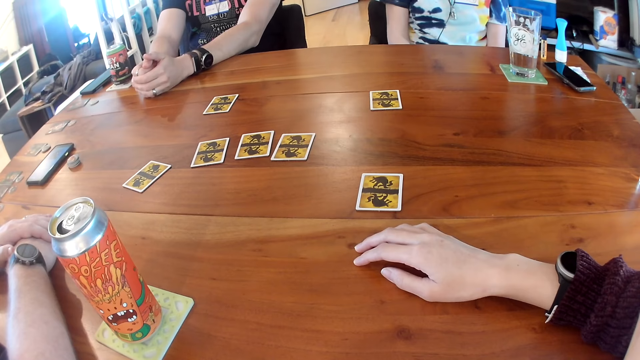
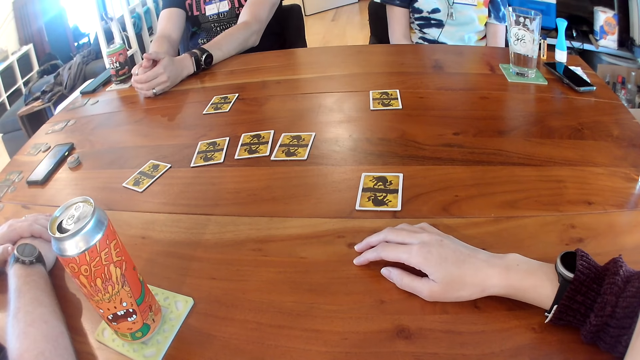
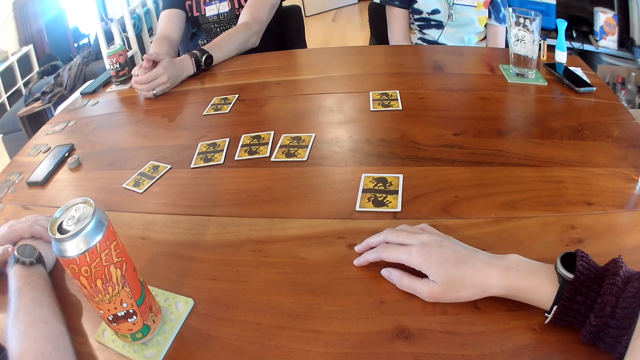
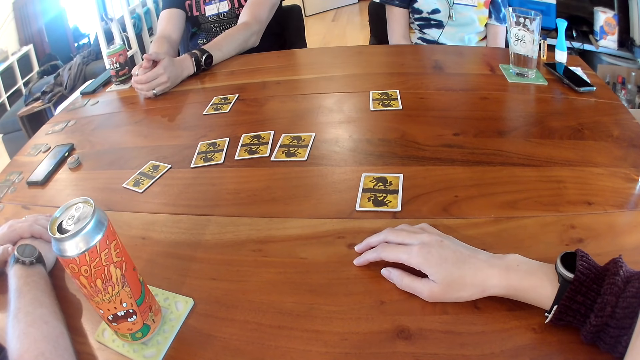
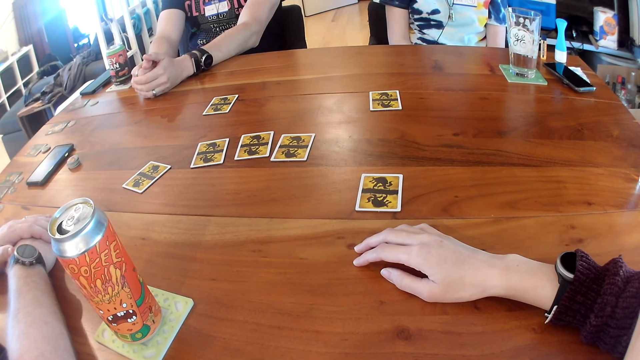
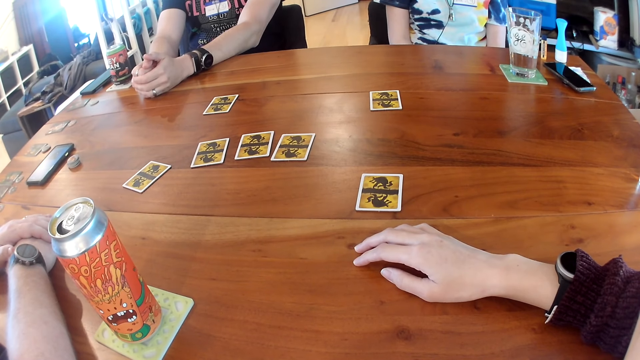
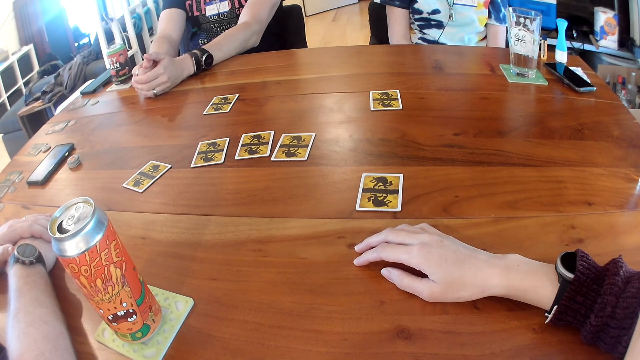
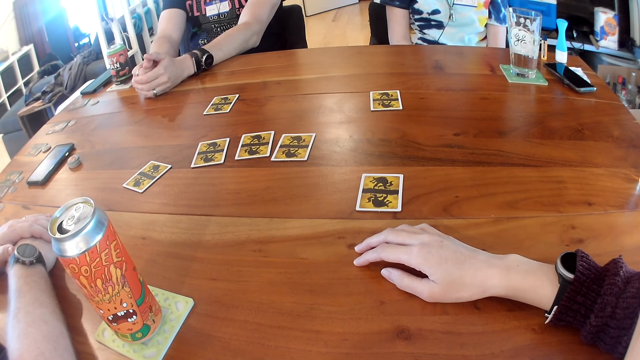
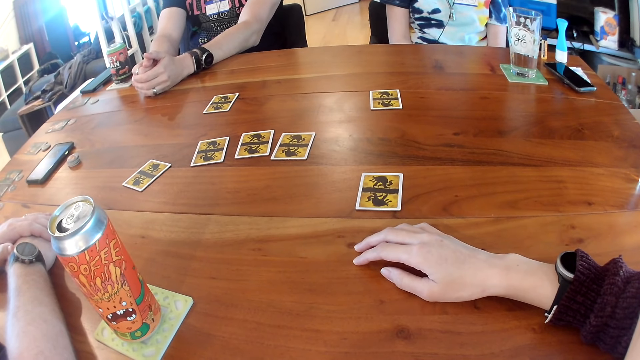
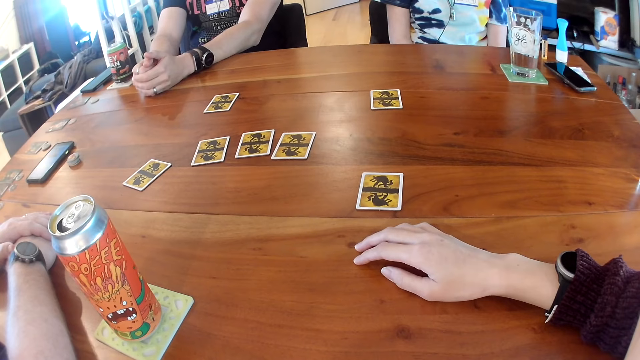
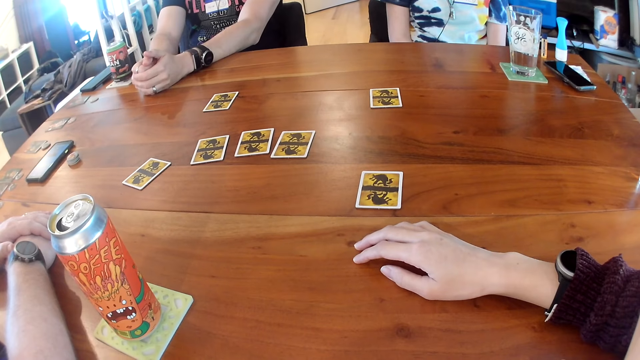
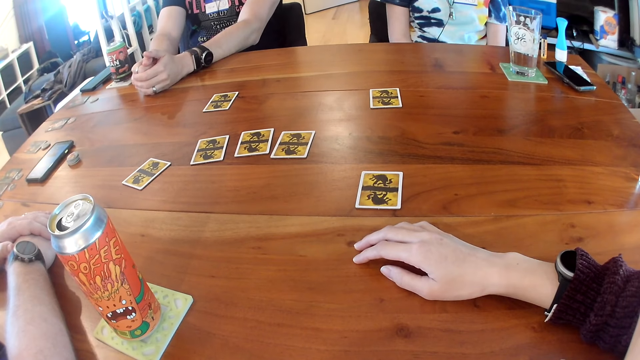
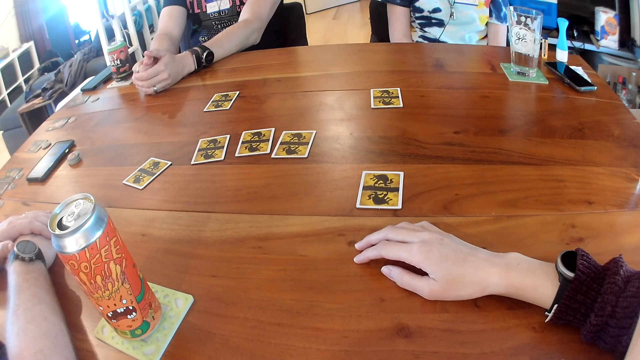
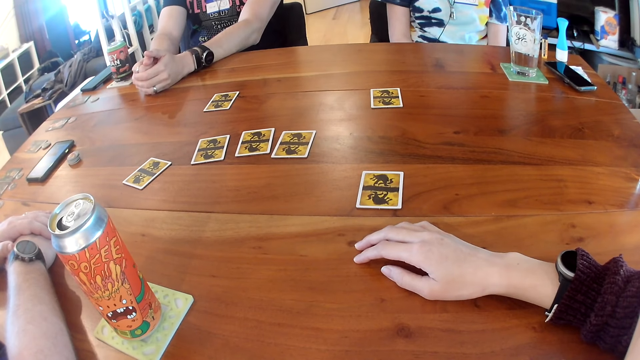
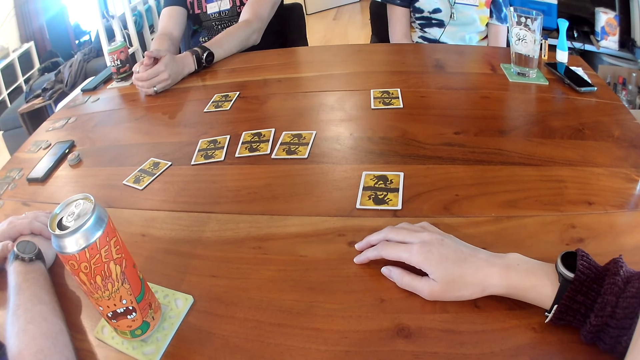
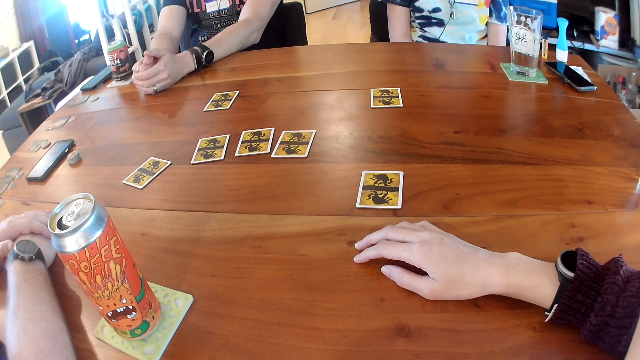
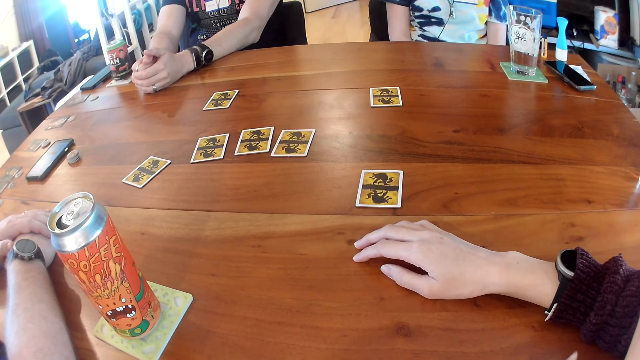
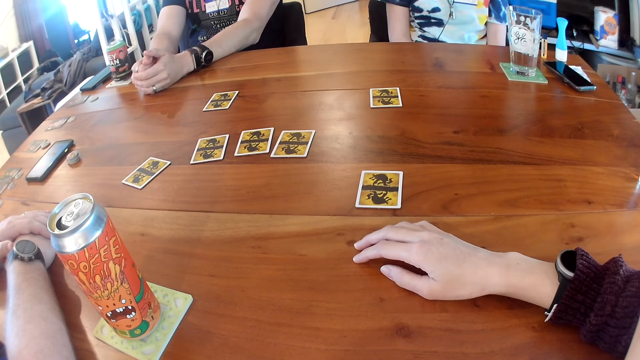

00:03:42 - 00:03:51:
The camera wearer looks at the cards on the table. They listen at the phone.

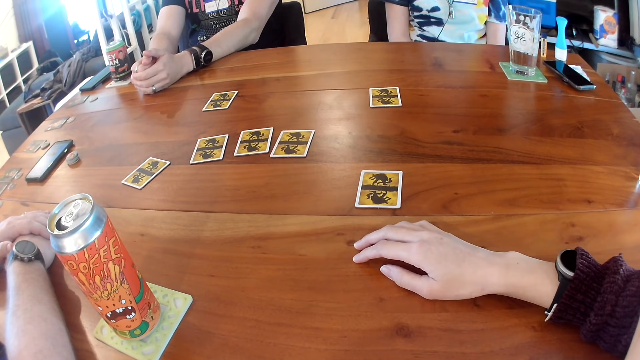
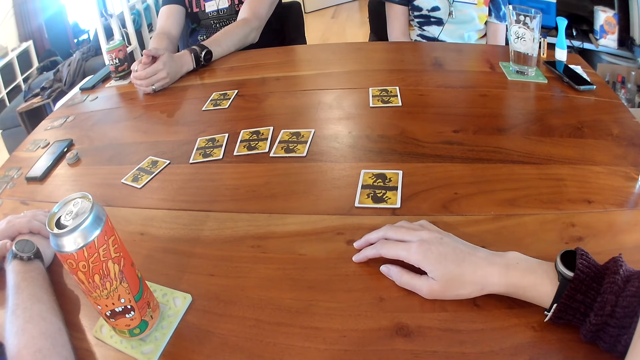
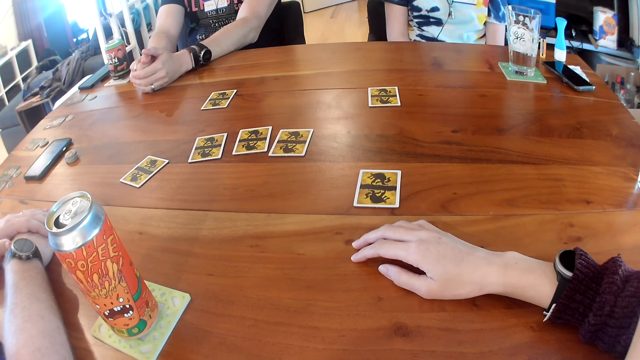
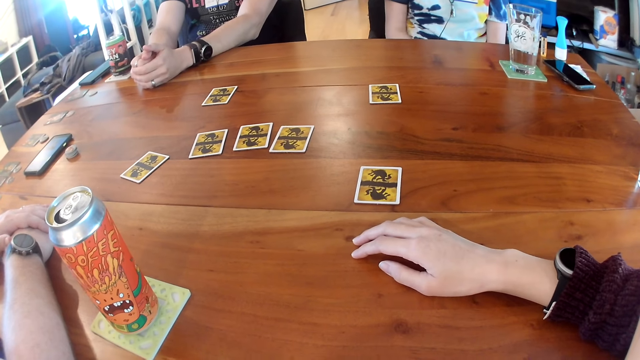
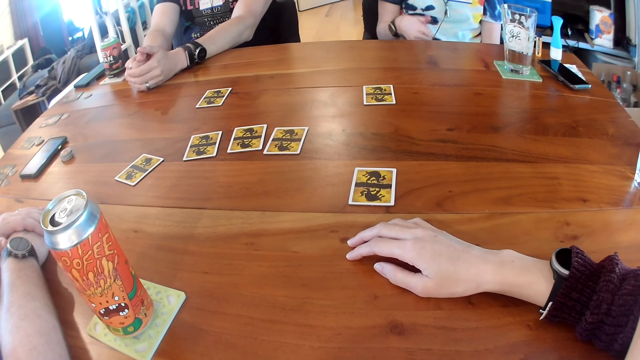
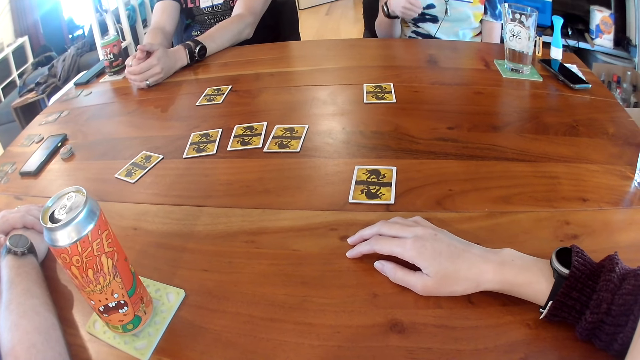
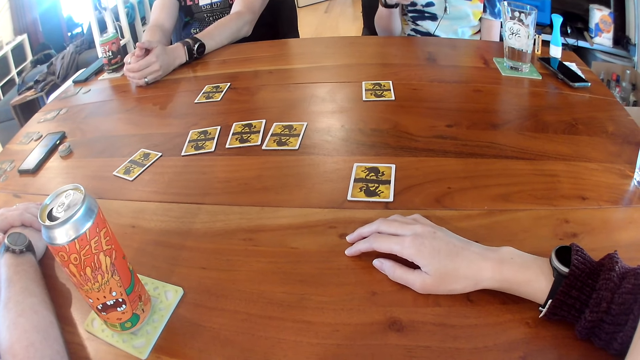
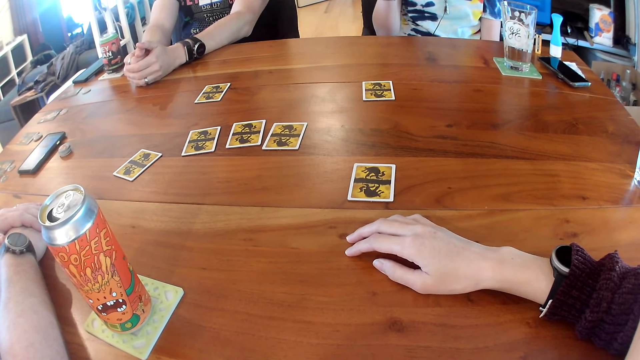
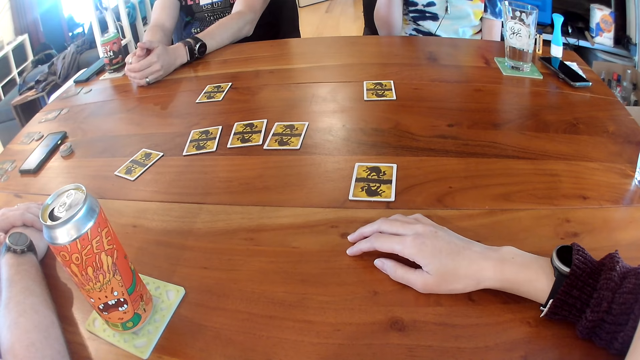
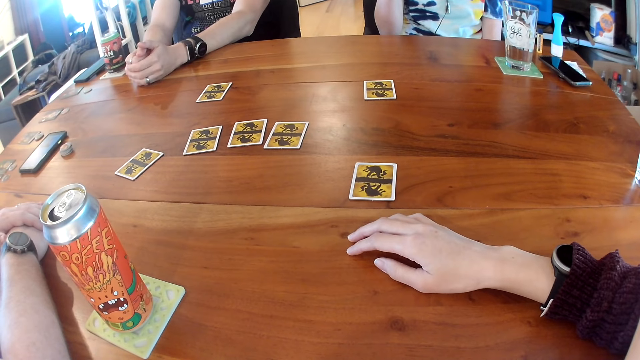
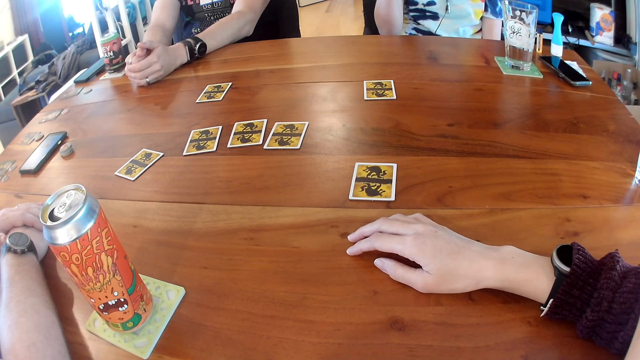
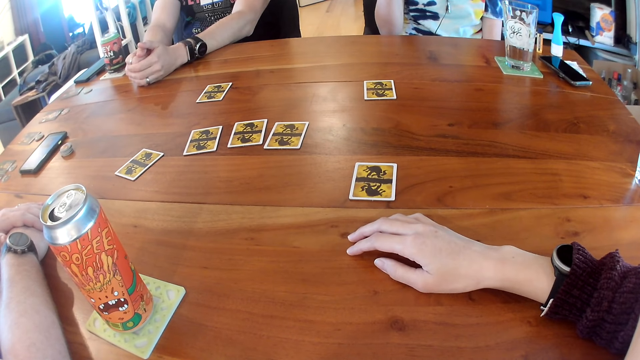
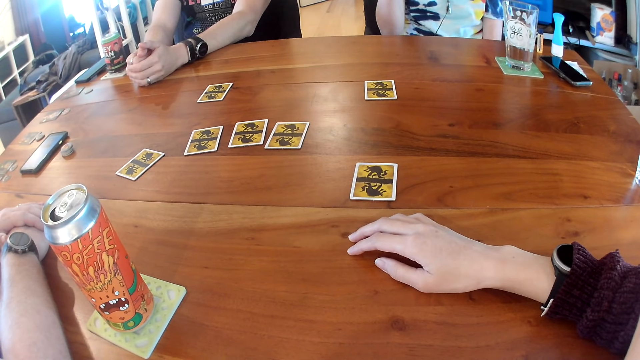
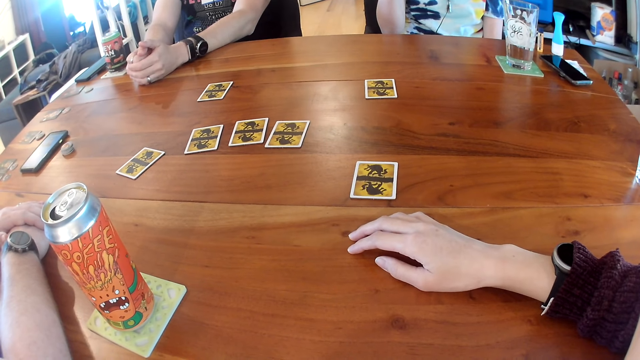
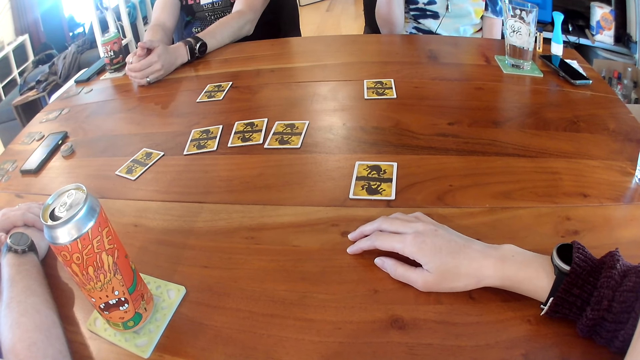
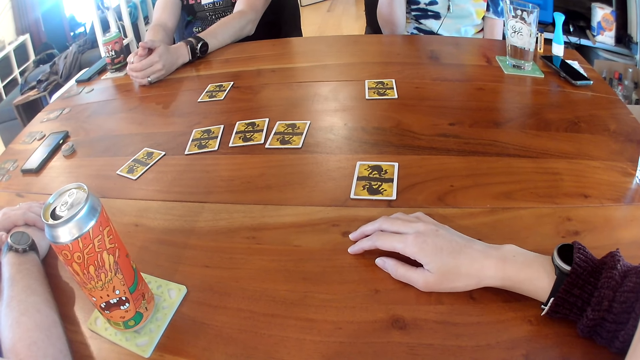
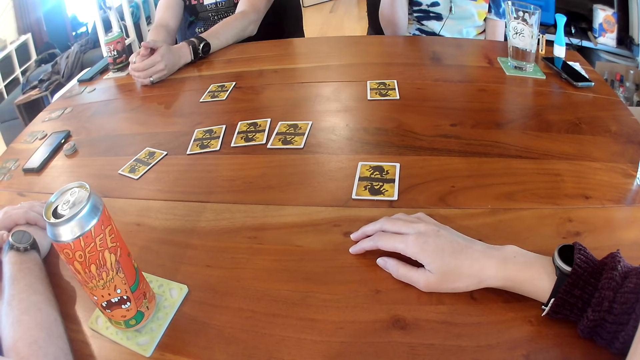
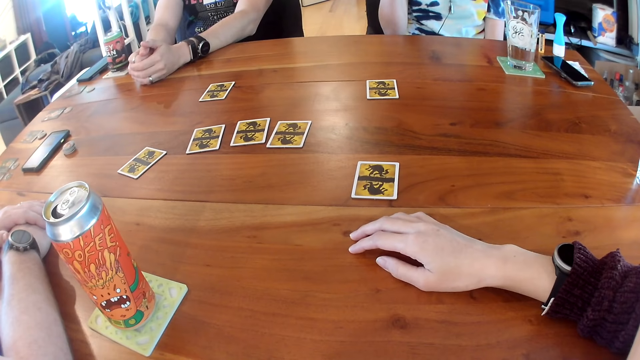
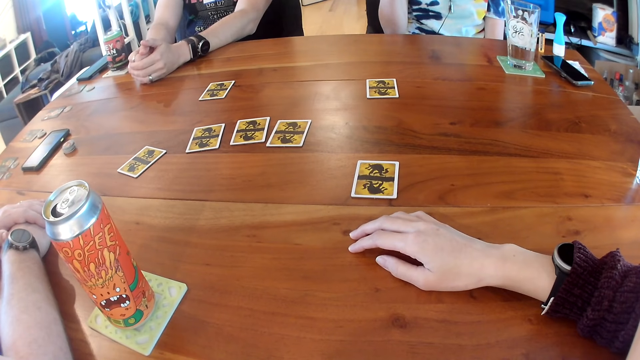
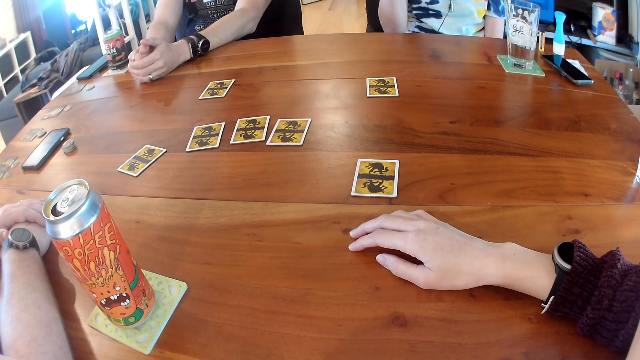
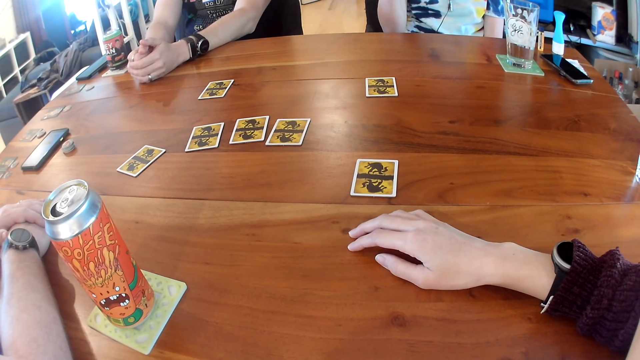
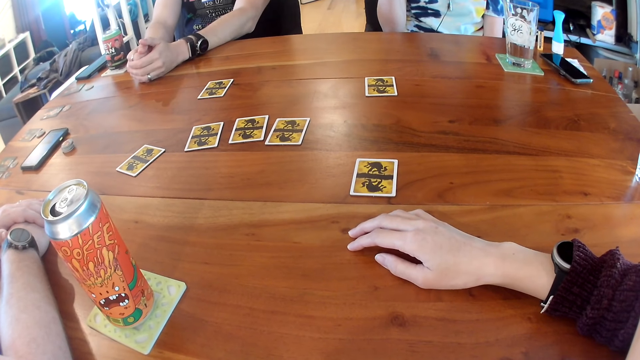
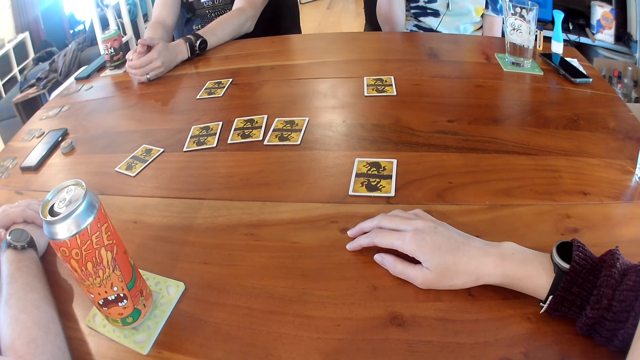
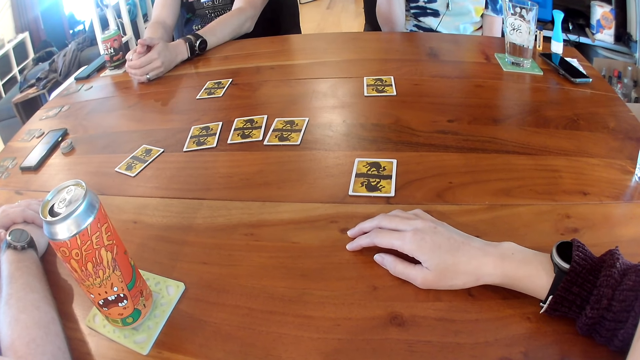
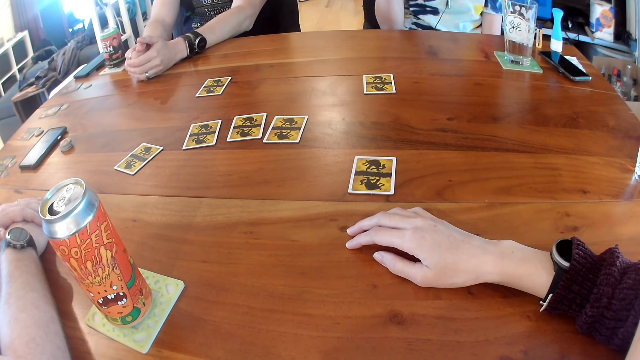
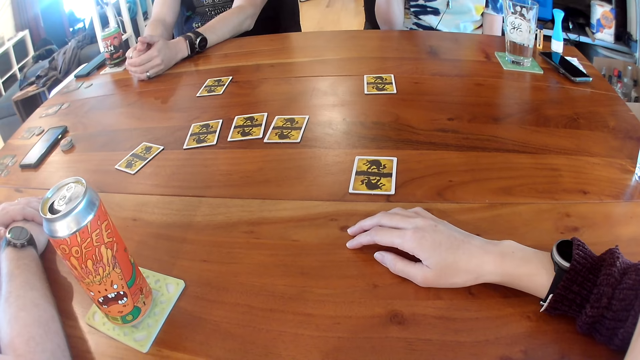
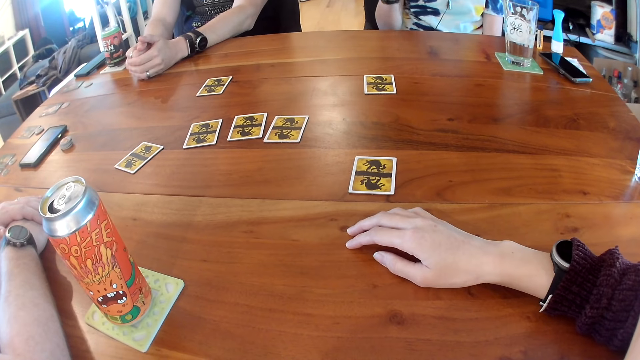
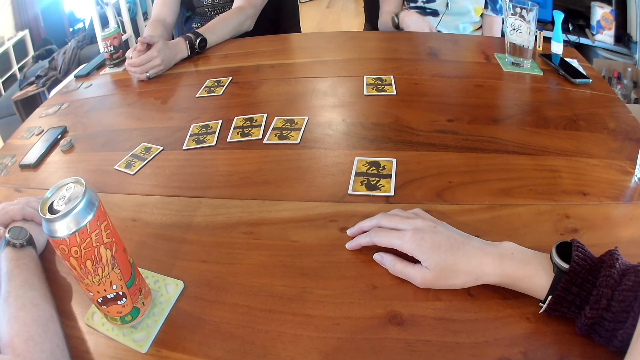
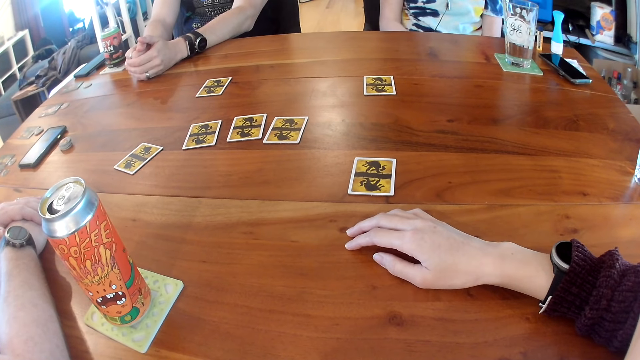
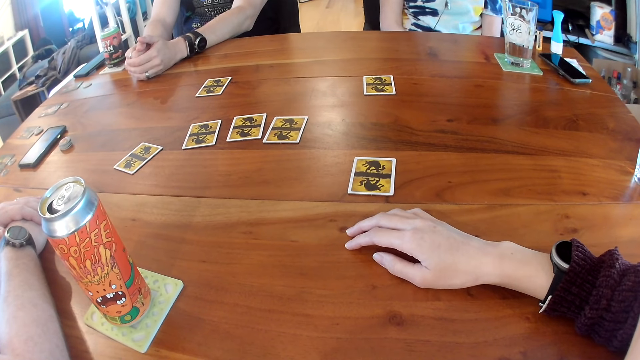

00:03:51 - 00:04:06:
A woman sticks out her right thumb. The camera wearer looks at the right hand of the woman. They listen at the phone. The woman drops her right hand.
